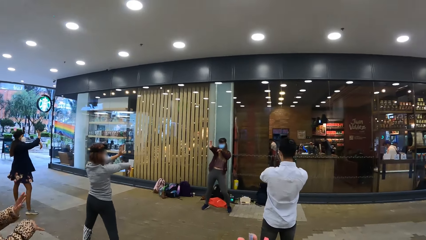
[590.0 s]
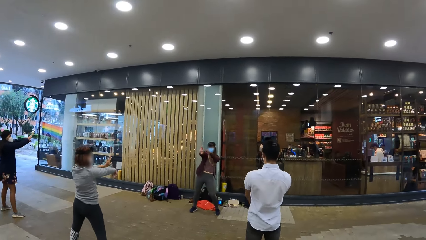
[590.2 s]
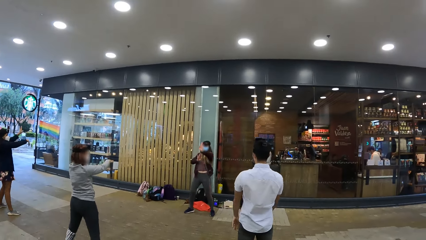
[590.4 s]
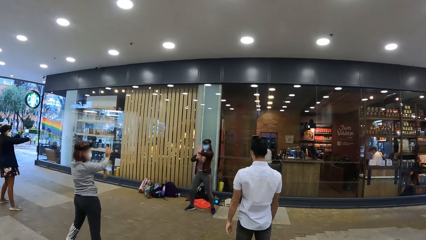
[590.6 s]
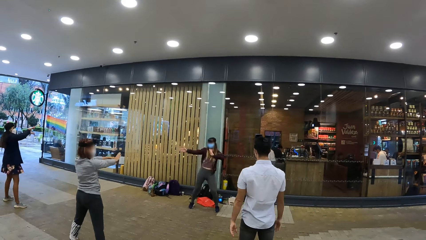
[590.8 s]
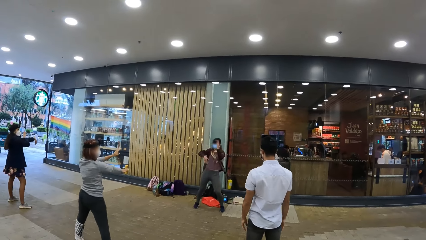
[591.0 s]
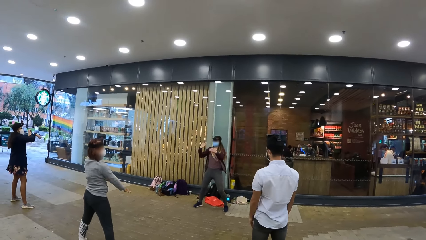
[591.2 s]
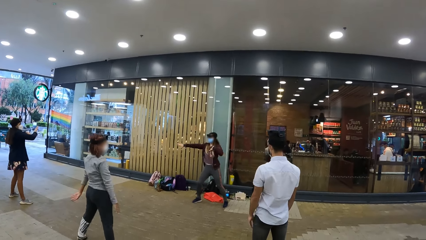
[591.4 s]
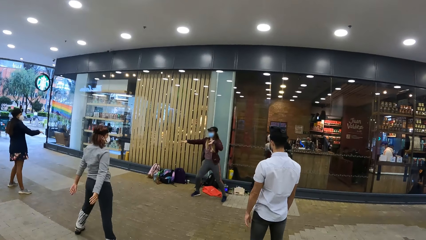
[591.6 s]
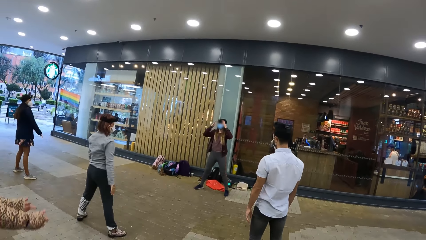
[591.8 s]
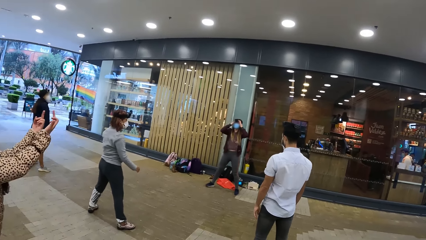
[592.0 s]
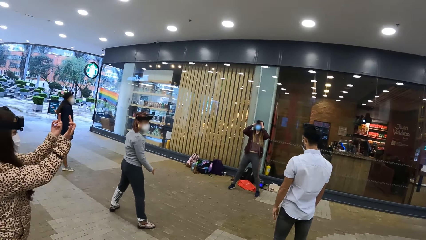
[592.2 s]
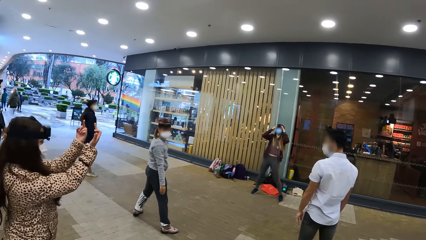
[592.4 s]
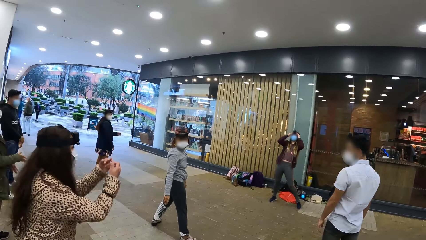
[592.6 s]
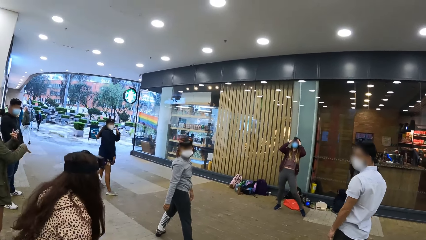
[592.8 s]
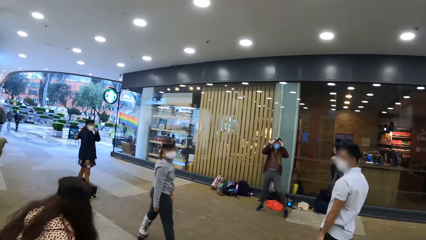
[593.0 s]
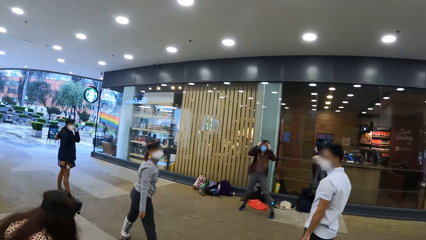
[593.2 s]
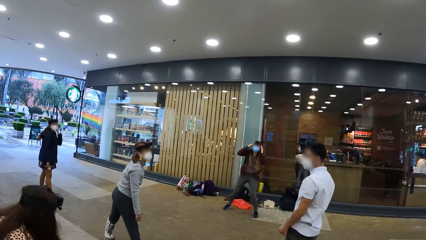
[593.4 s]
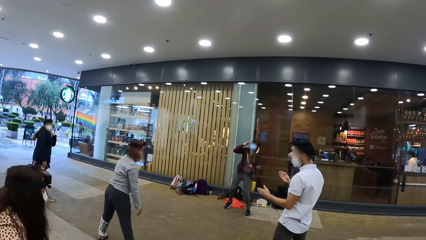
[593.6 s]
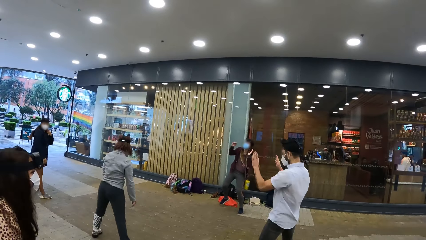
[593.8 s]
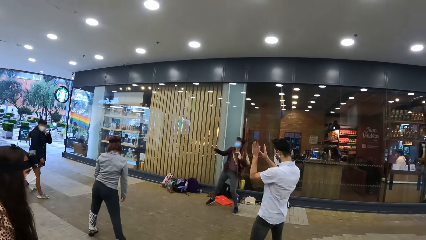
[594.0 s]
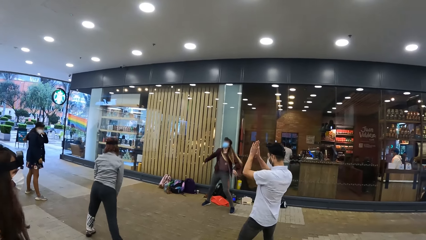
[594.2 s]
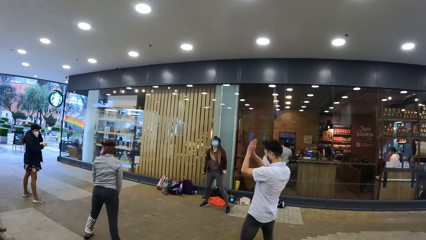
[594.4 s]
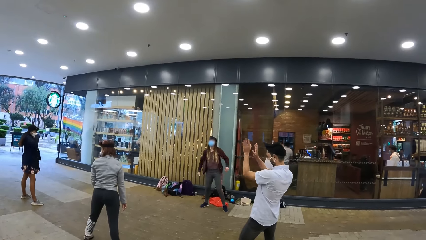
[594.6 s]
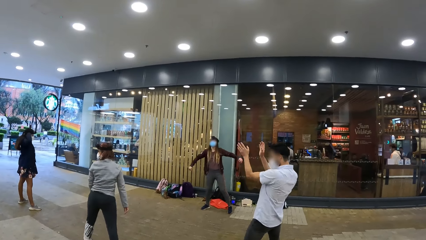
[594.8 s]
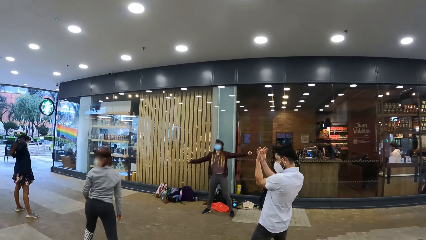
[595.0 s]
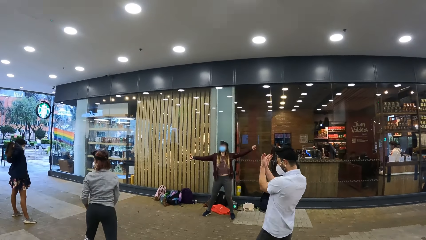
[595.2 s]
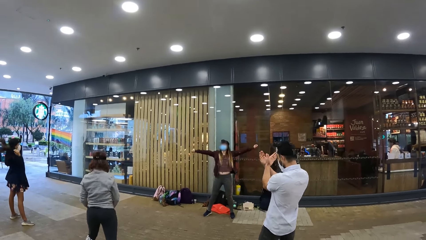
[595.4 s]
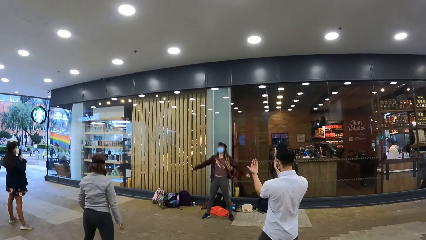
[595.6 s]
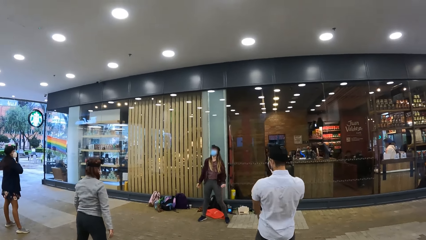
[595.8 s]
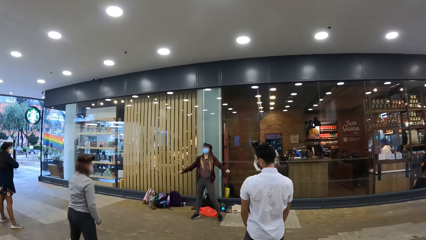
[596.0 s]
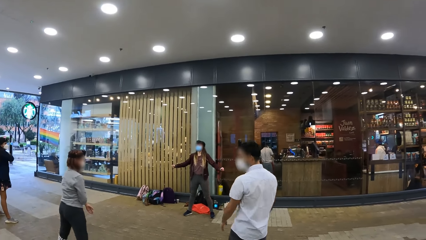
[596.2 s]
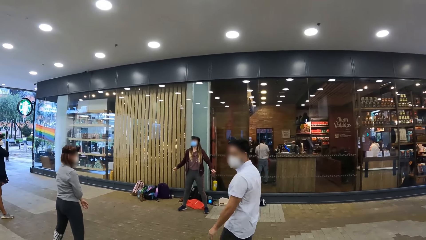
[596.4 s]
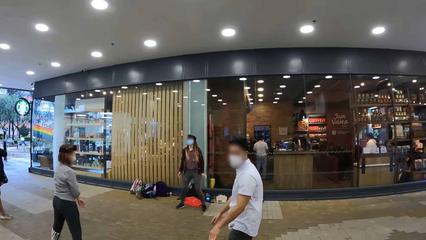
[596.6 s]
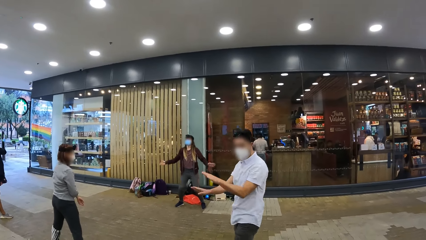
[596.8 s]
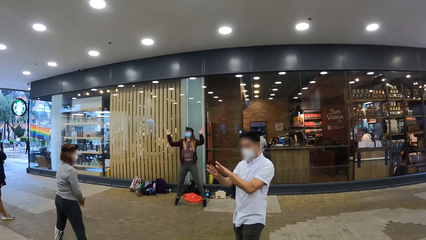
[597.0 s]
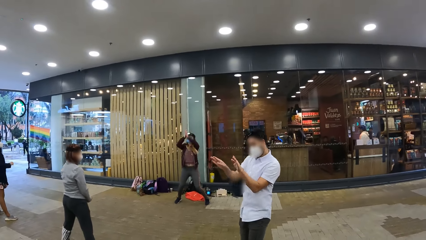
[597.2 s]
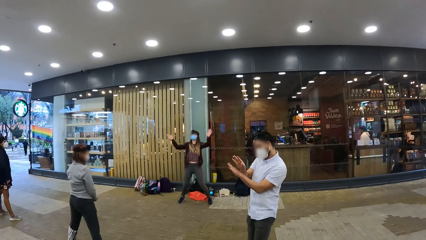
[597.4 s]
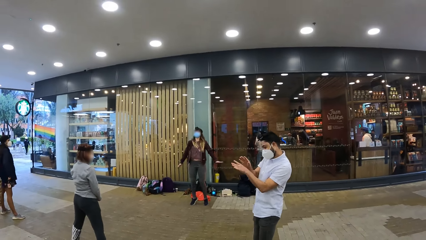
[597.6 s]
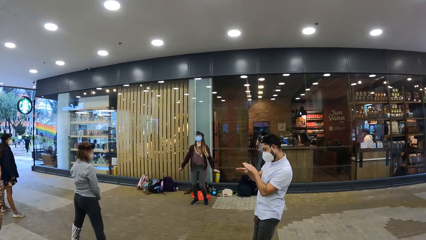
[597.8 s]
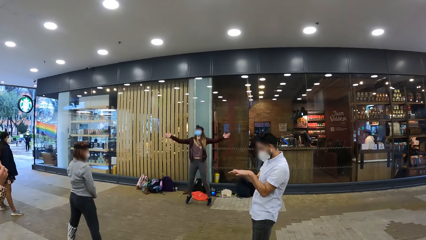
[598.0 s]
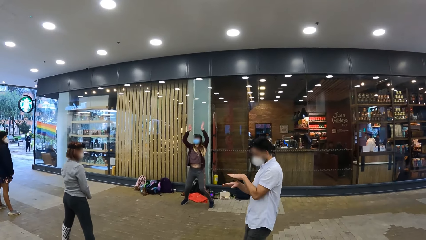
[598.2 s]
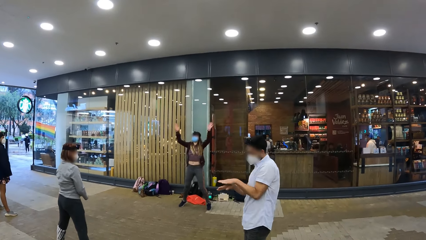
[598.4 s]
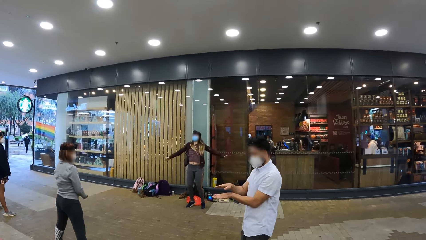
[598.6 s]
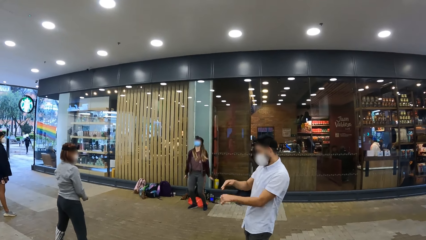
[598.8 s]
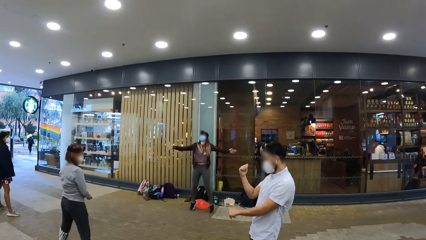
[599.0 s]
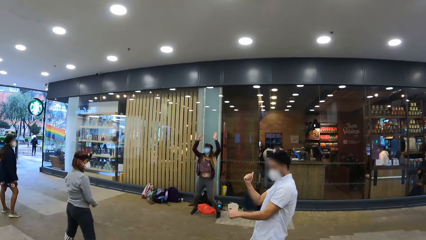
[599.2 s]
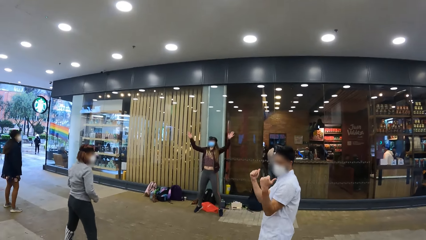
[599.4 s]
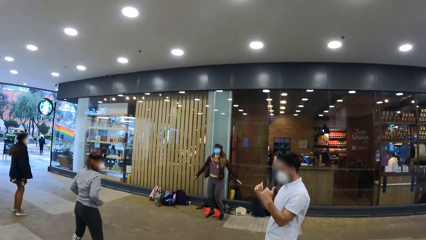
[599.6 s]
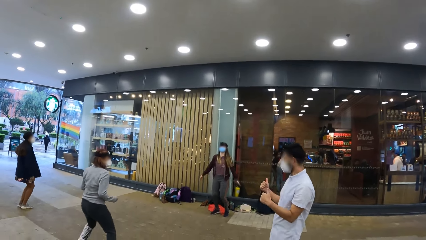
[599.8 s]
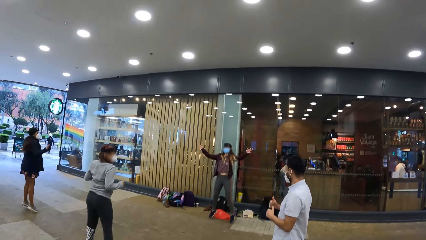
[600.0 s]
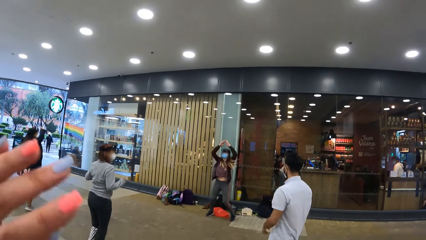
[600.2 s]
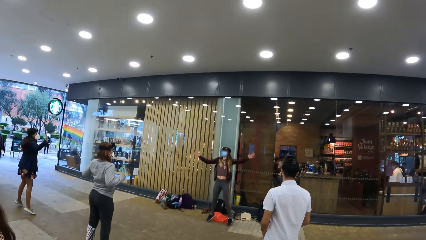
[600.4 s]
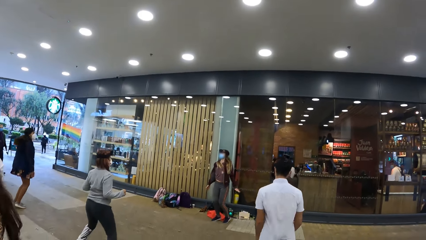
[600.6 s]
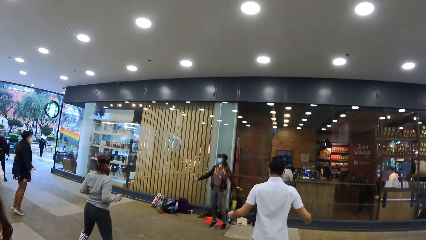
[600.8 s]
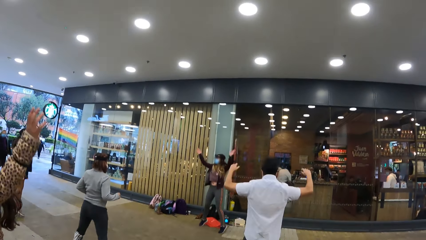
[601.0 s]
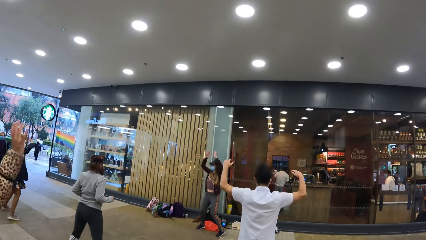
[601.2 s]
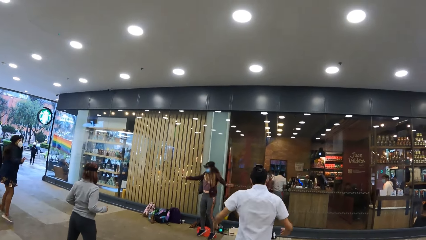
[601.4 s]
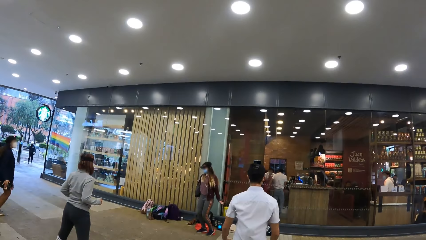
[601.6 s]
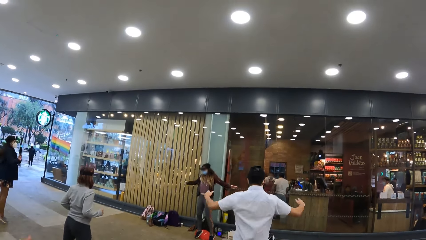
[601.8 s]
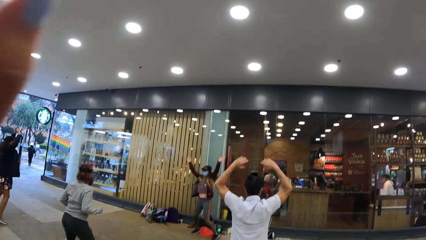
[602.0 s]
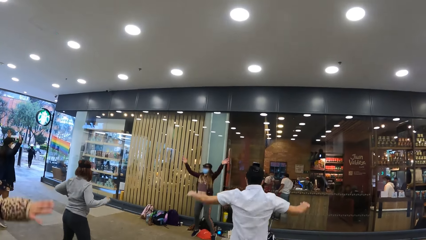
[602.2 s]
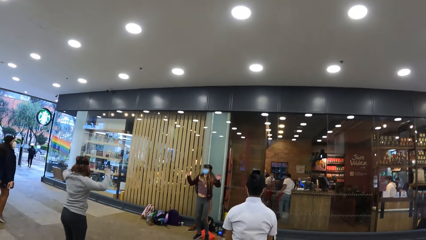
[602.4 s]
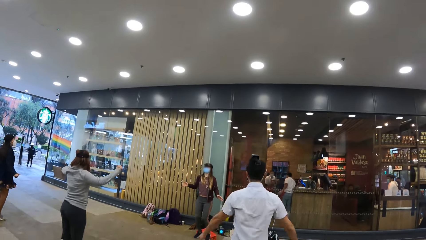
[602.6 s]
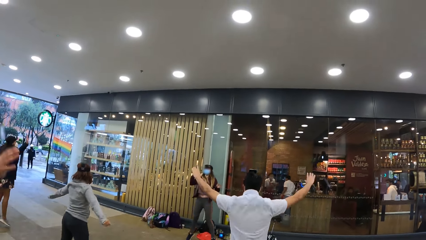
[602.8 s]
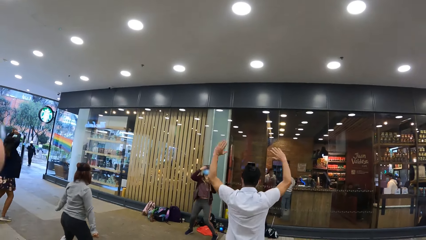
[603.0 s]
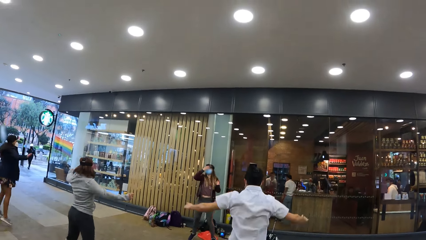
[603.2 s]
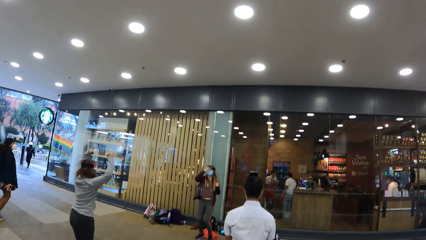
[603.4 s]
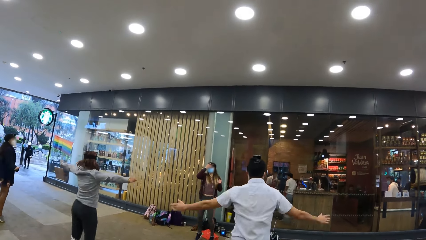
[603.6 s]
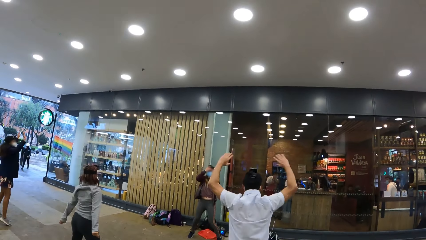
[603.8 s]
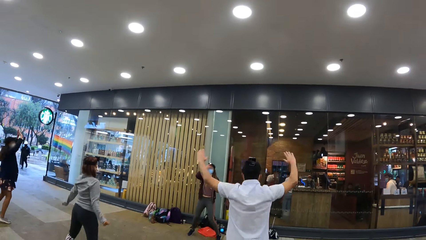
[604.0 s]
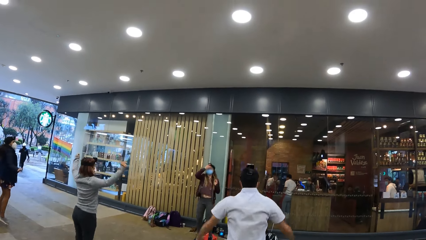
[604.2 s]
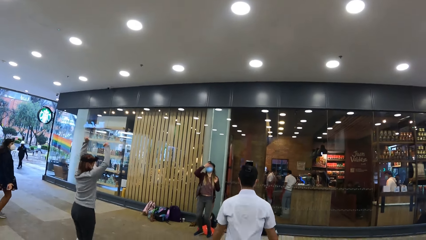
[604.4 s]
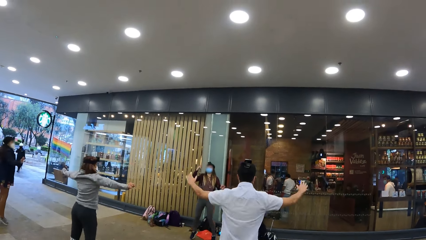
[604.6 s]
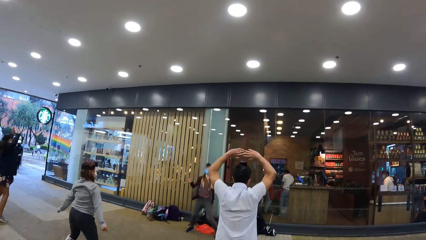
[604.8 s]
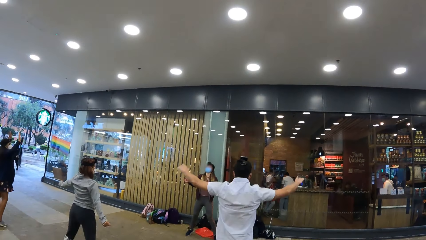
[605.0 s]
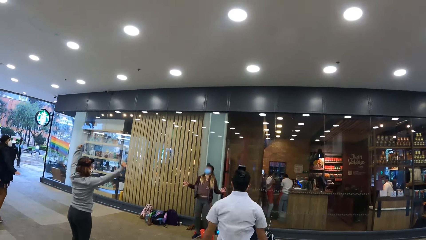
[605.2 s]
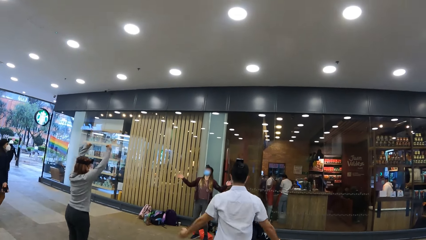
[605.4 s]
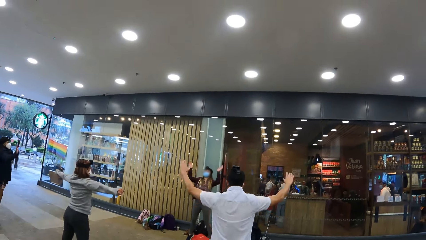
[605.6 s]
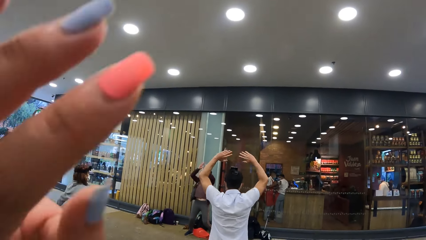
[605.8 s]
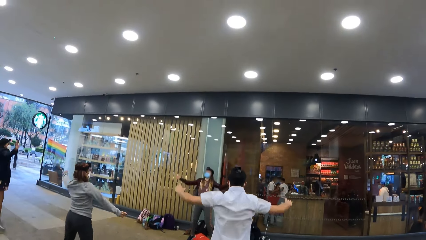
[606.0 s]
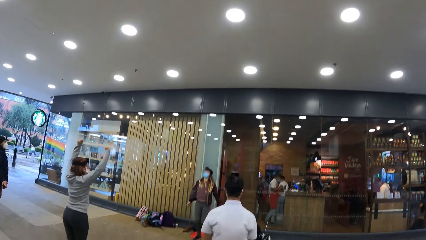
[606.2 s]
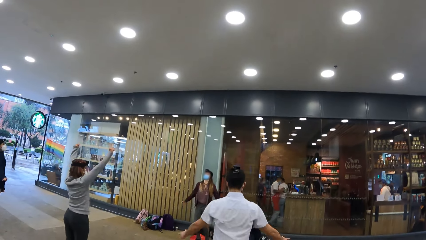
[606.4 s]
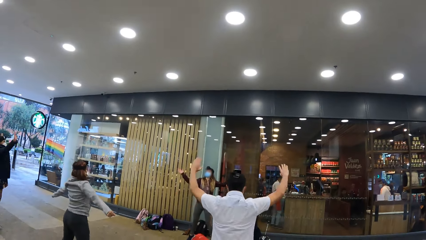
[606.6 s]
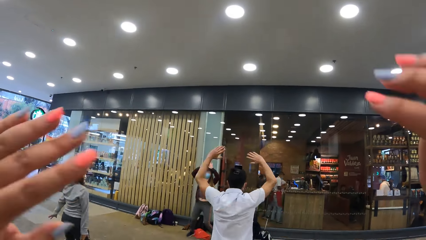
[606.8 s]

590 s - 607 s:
The camera wearer moves around the left hand.
